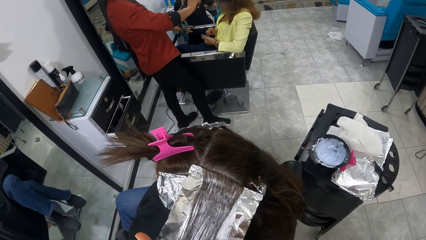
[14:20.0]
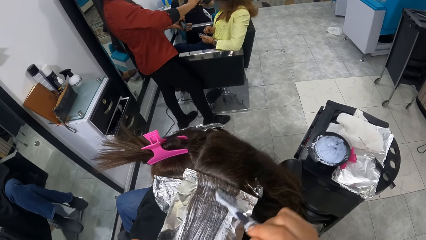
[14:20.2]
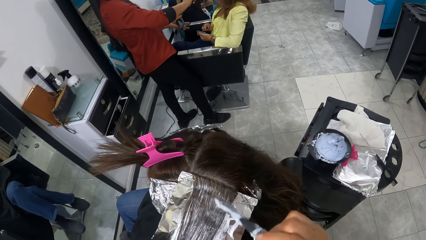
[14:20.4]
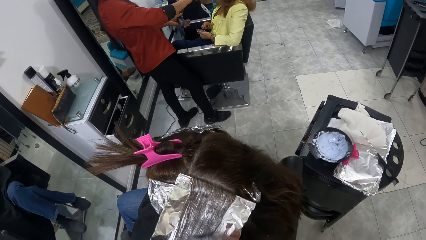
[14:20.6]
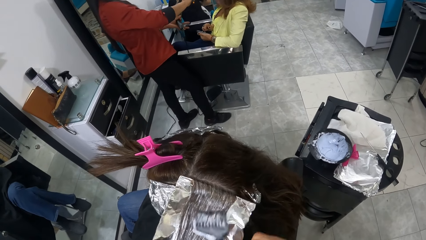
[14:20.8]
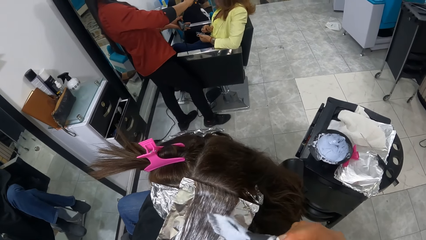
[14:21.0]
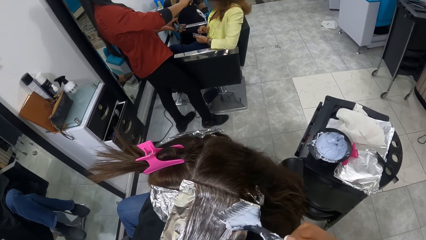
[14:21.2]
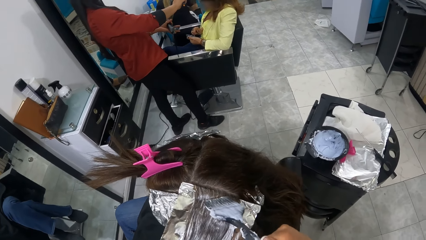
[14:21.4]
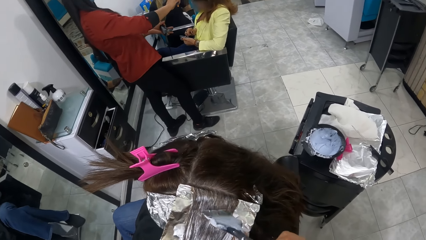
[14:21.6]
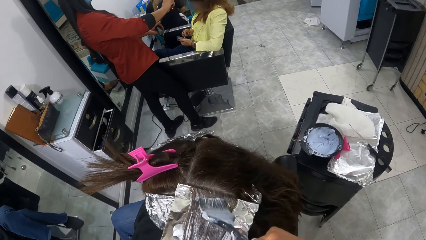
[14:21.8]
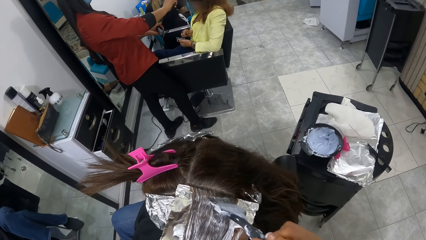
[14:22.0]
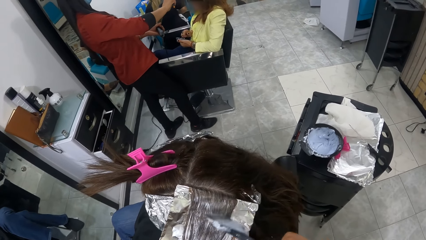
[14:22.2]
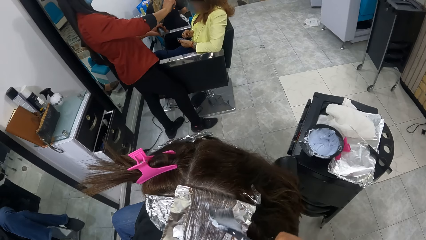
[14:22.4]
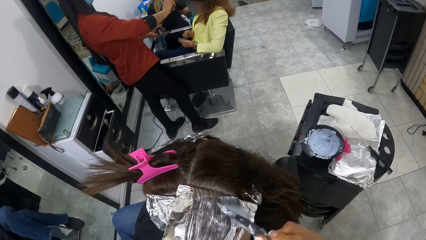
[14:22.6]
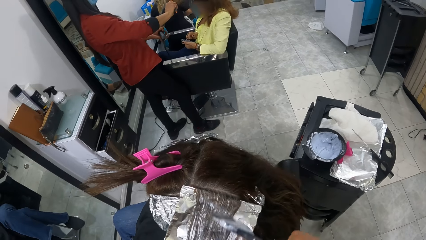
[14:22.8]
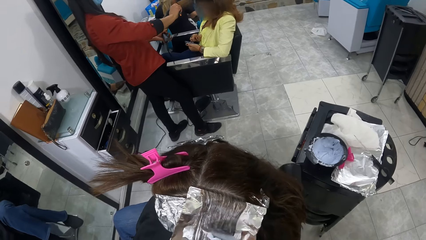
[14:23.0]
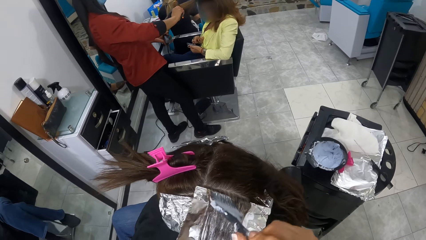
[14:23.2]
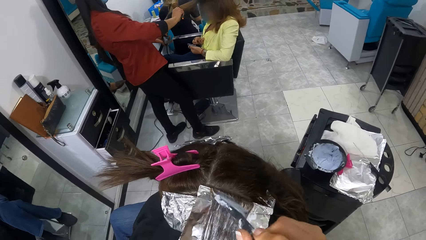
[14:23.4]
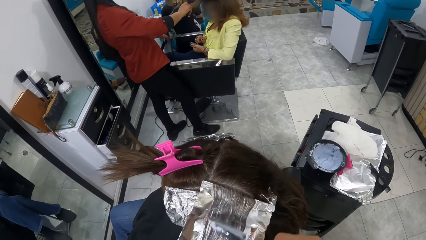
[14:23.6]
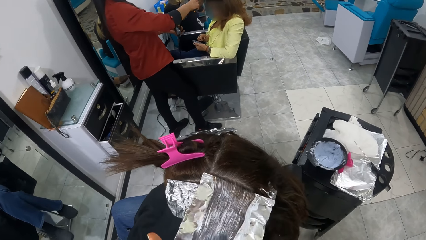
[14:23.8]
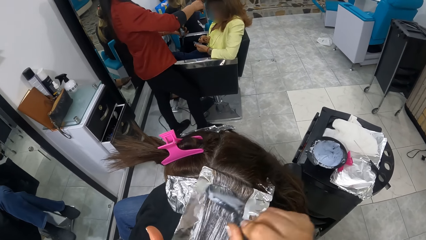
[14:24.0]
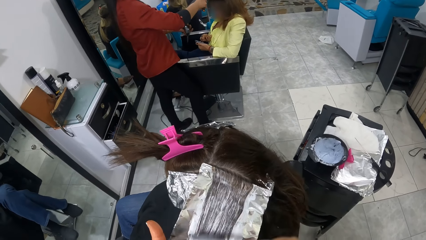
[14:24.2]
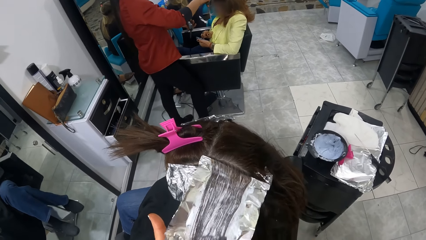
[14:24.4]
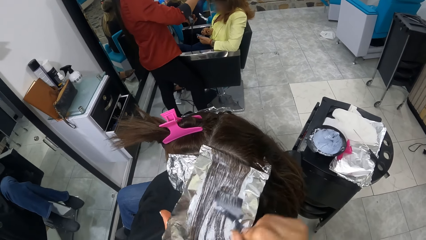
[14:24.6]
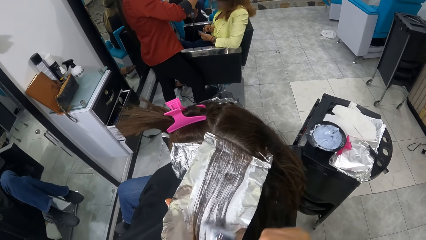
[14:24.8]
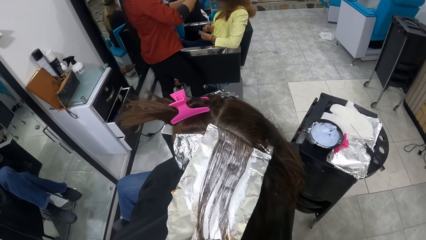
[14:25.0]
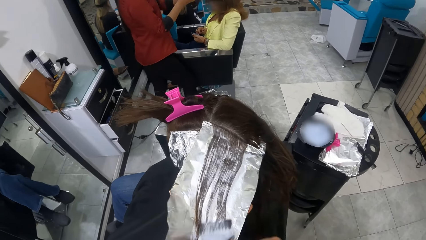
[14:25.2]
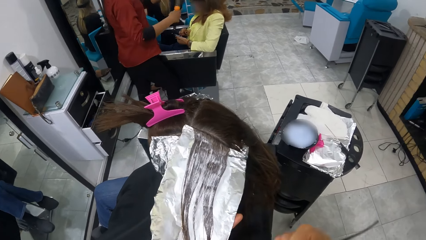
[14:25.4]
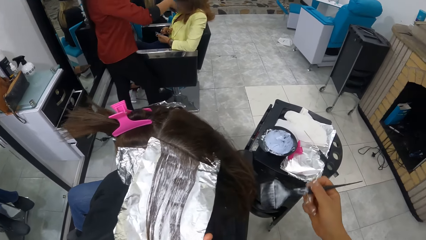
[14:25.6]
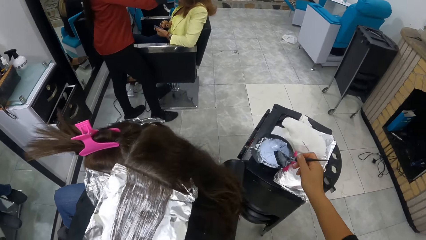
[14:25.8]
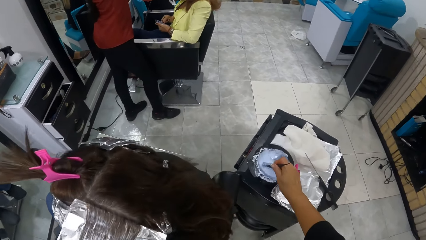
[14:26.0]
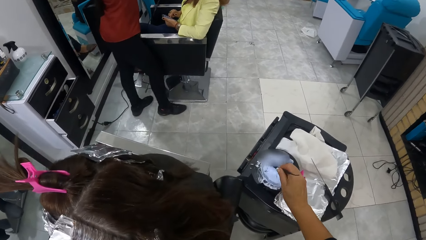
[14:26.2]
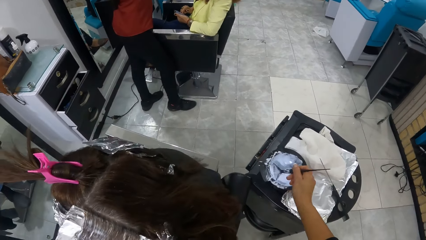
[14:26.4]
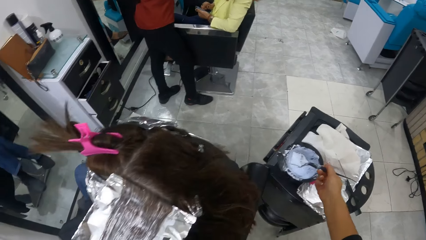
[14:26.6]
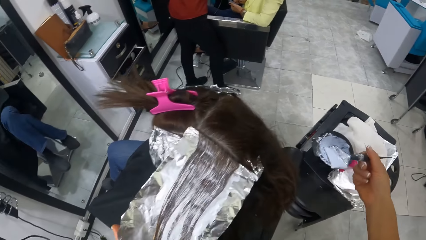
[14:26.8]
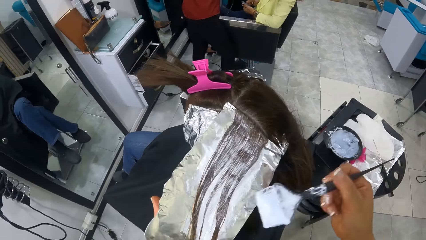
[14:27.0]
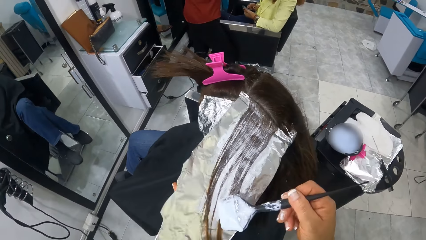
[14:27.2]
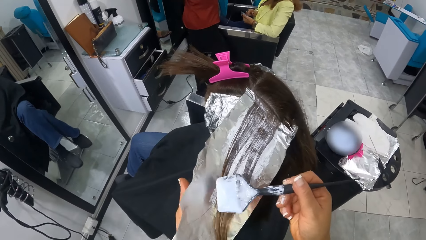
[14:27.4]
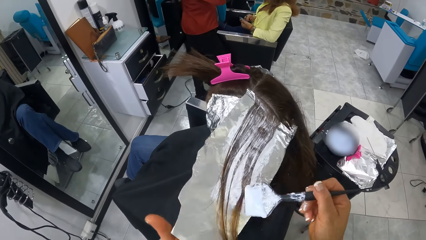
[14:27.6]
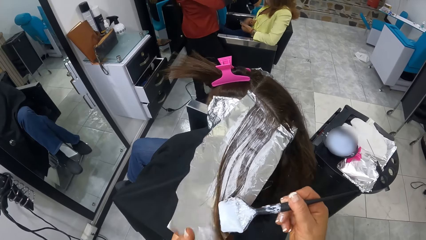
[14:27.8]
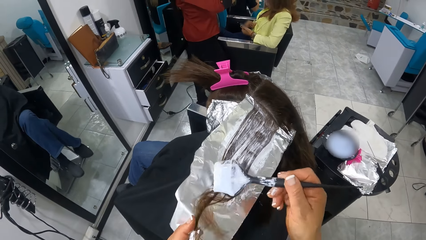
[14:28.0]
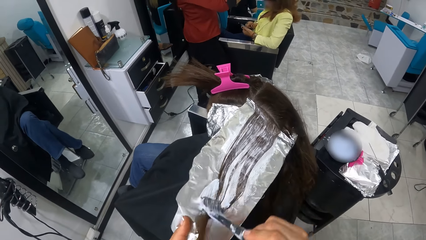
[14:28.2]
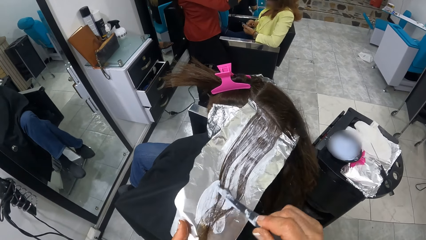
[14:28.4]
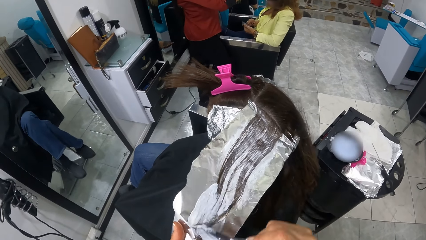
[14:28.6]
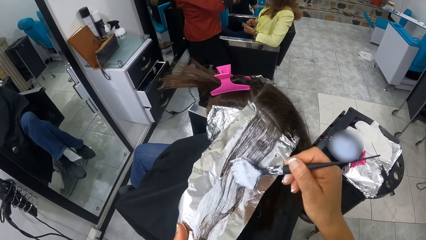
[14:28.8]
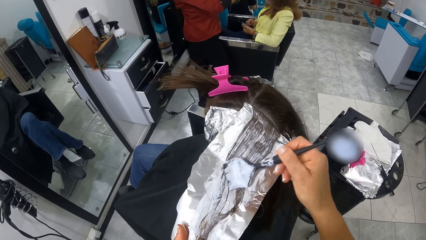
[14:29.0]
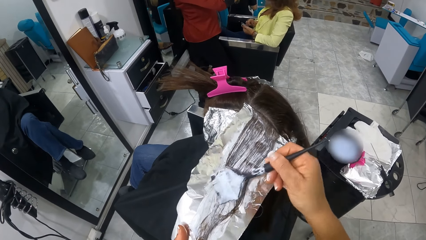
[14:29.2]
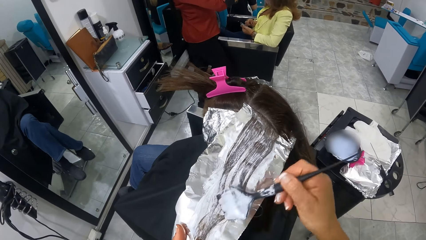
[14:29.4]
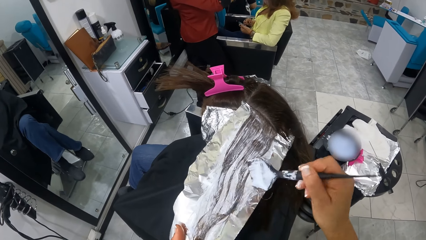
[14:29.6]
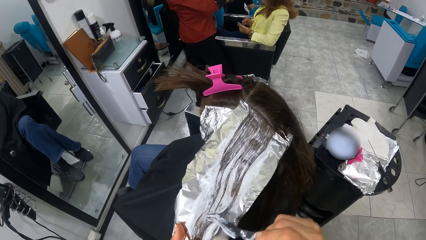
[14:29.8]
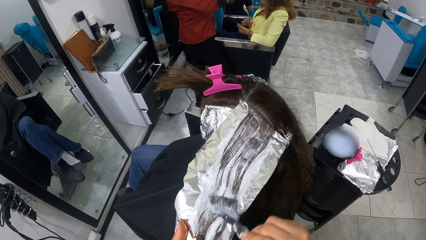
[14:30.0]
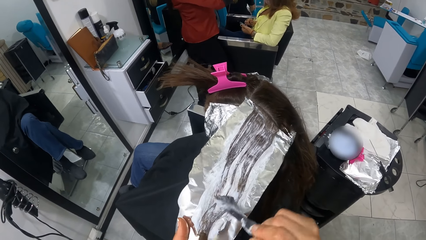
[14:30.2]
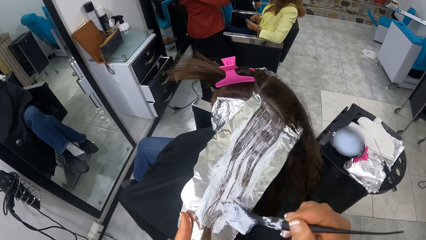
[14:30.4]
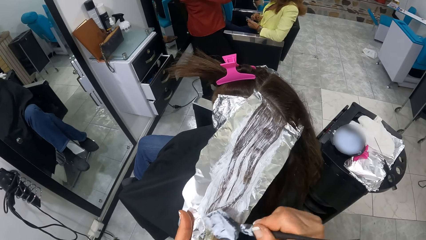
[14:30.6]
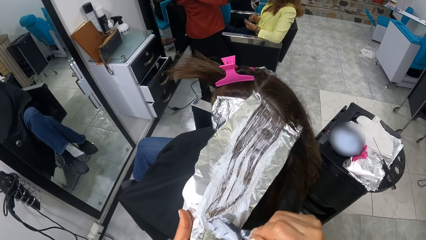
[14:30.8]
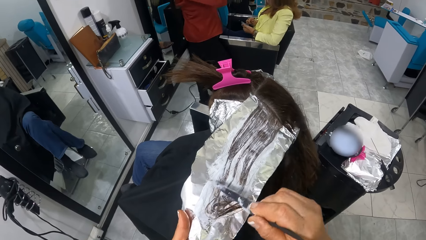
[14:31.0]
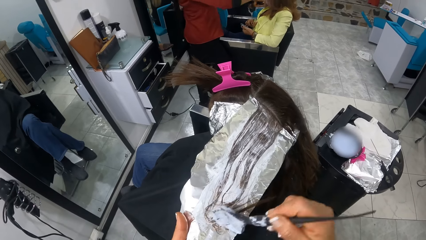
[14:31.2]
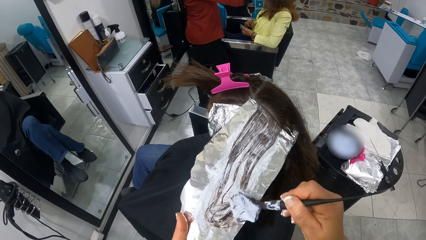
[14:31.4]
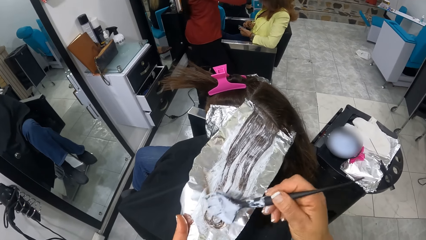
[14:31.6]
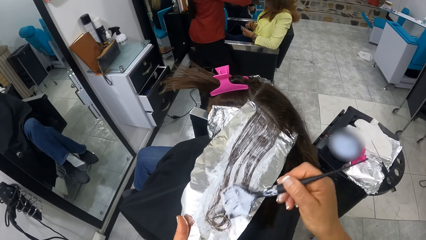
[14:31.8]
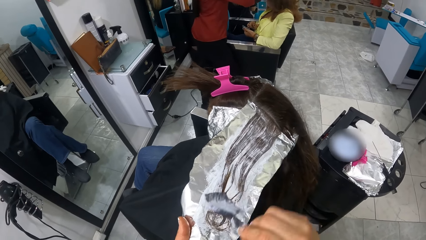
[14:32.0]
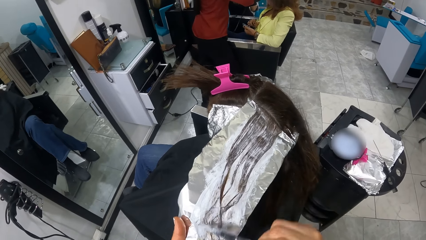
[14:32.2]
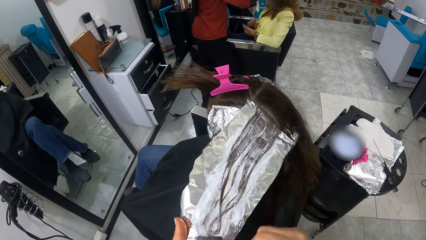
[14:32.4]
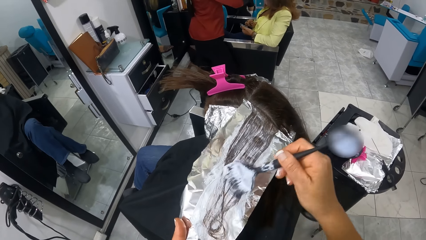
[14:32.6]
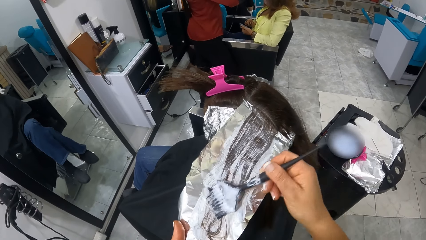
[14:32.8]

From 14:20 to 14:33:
The camera wearer dips the brush in her right hand into the dye container on the stand. She loads the brush in her right hand with dye from the container. She applies dye on the woman's hair with the brush in her right hand.

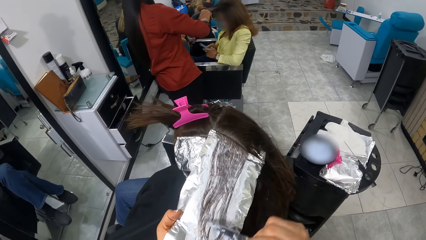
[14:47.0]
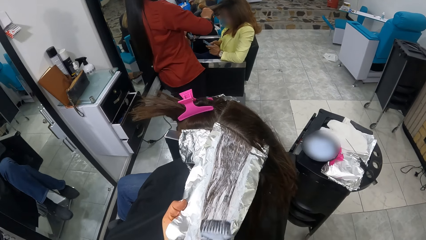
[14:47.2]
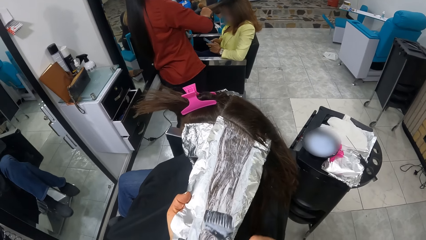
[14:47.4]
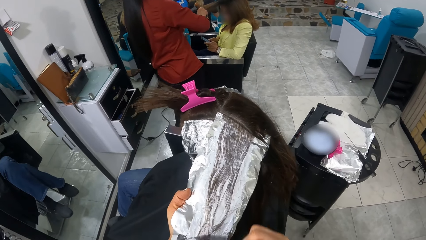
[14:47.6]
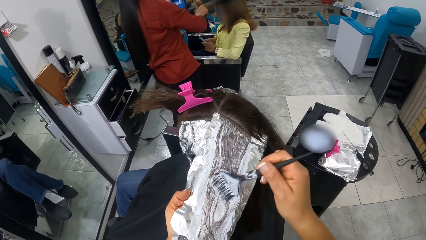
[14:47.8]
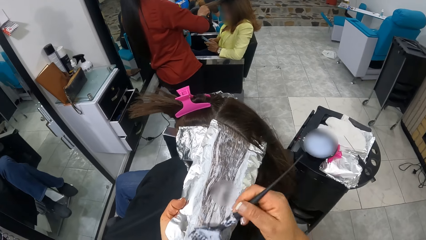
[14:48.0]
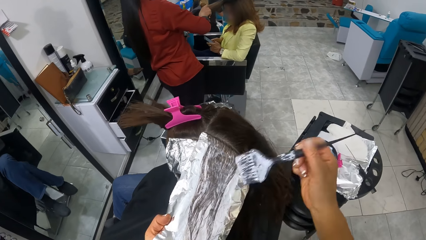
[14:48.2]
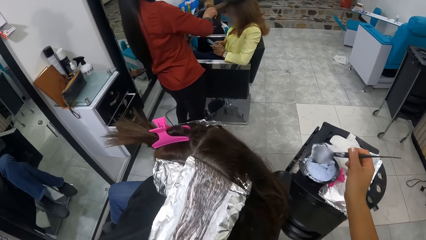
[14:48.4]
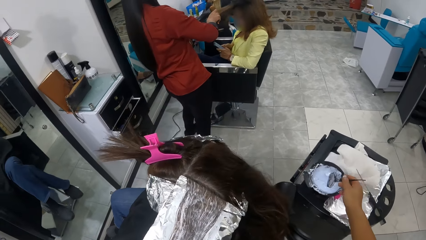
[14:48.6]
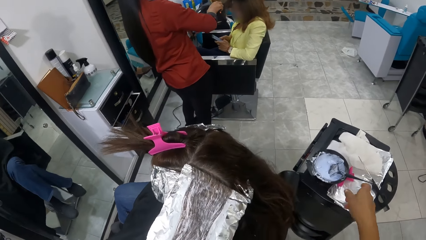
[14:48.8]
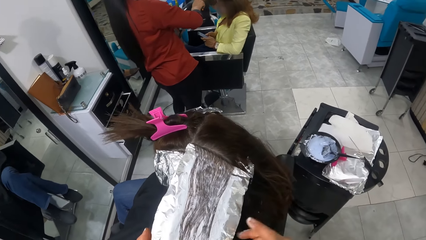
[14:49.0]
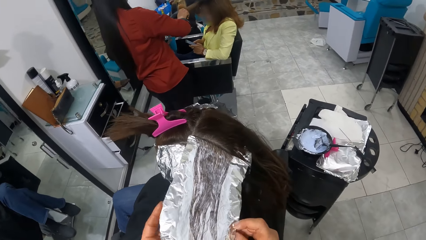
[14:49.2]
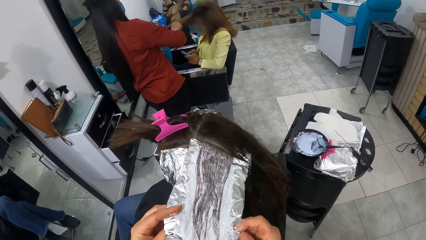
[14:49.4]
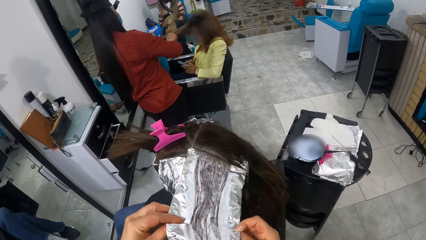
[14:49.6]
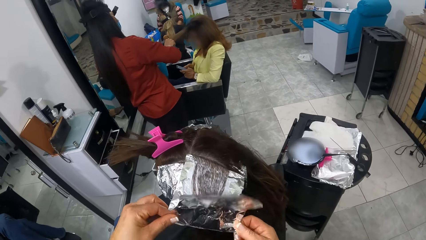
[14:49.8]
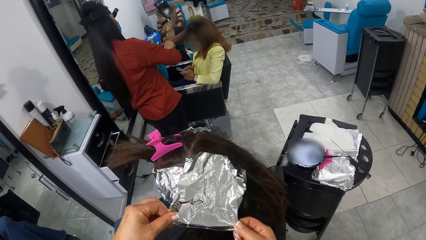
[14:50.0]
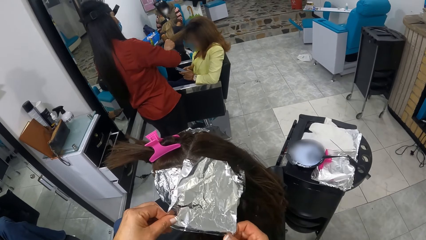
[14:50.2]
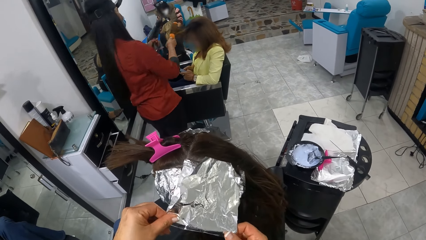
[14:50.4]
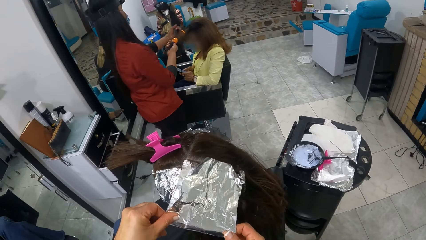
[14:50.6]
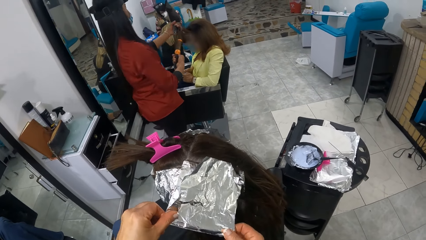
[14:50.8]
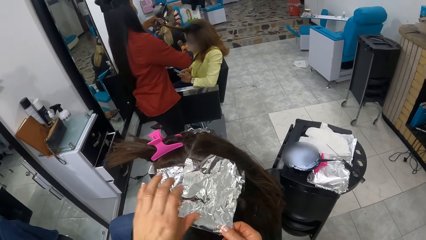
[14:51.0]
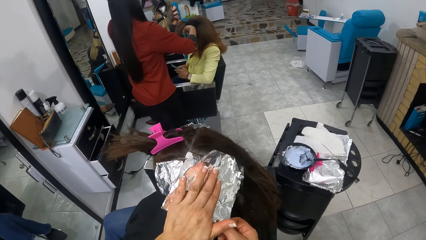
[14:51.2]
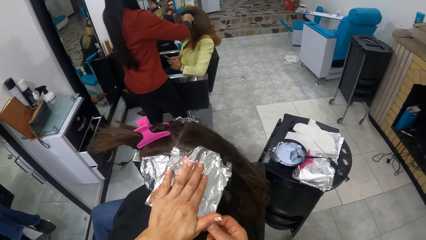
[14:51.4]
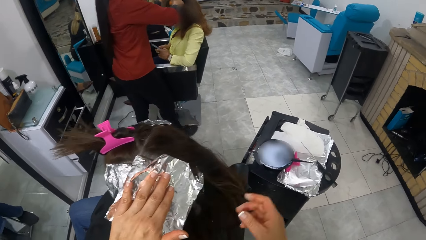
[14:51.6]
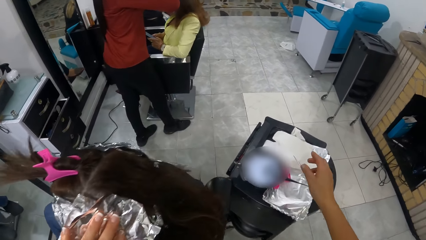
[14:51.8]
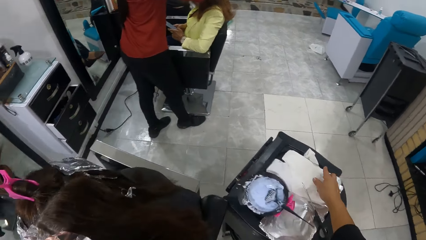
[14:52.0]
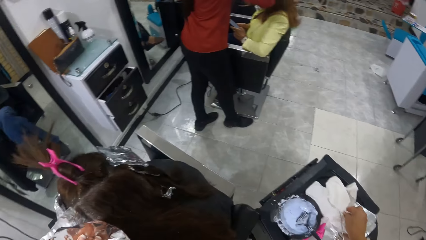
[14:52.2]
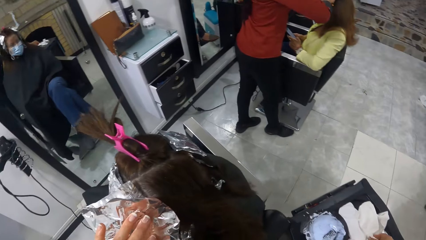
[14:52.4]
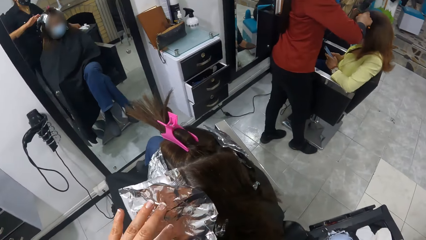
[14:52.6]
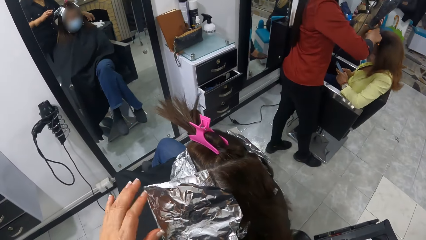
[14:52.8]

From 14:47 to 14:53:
The camera wearer drops the brush in her right hand in the dye container on the stand. She dips the brush in the container with something. She wraps the foil over the woman's hair with both hands. She folds the perm foil paper. She touches a wipe on the stand with her right hand.
